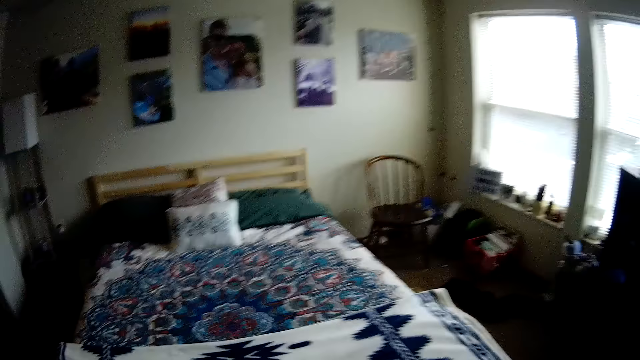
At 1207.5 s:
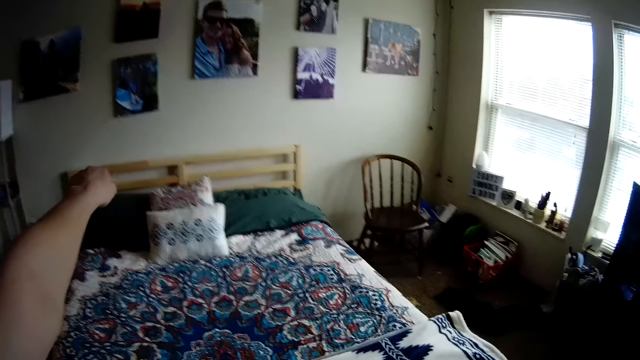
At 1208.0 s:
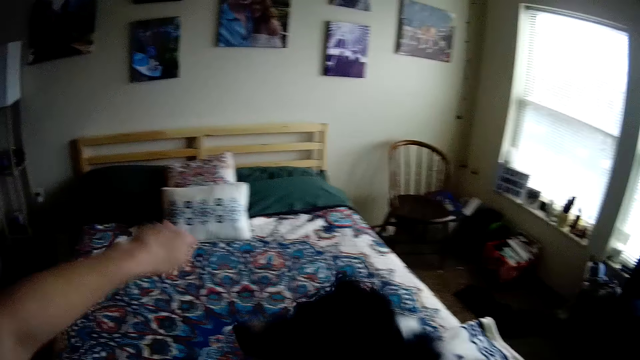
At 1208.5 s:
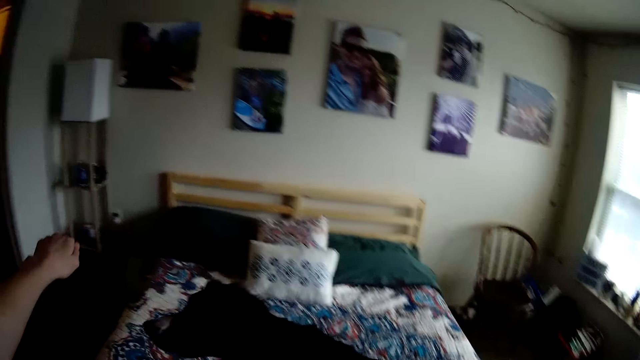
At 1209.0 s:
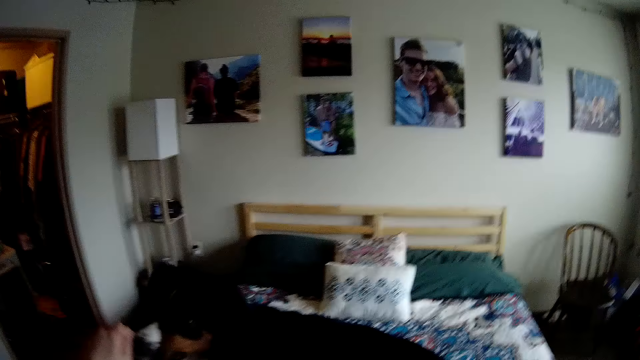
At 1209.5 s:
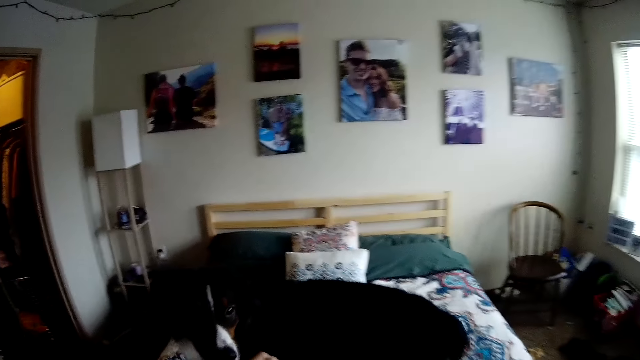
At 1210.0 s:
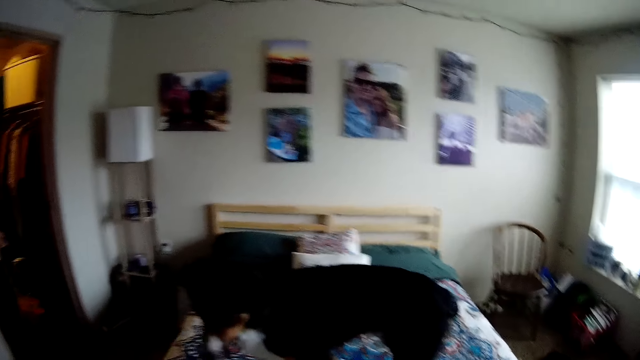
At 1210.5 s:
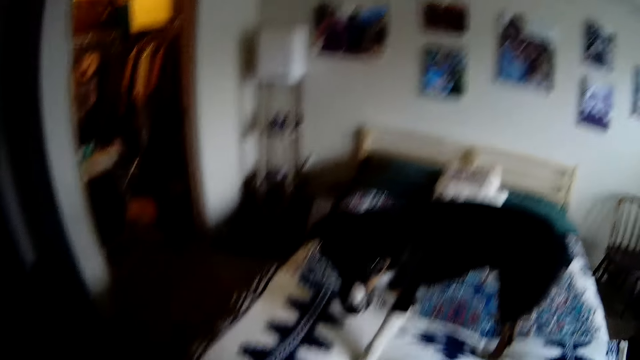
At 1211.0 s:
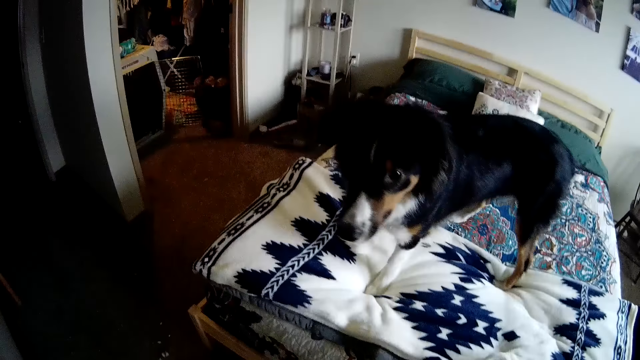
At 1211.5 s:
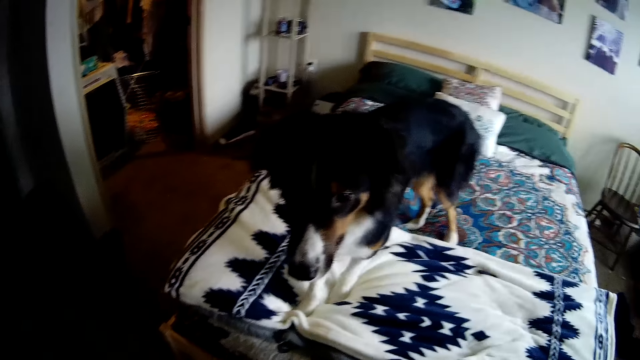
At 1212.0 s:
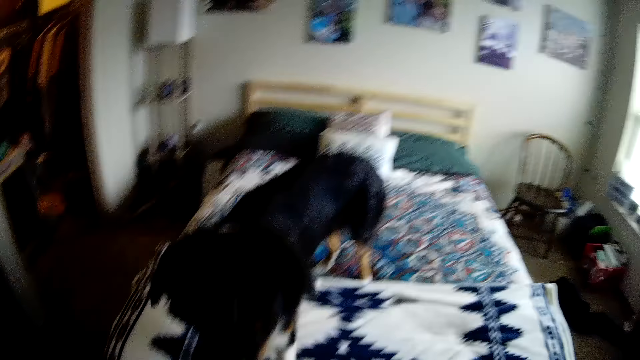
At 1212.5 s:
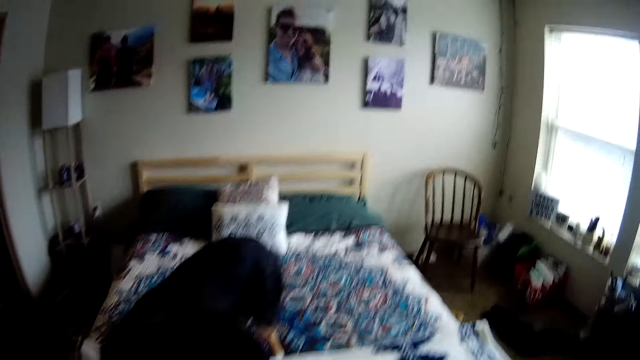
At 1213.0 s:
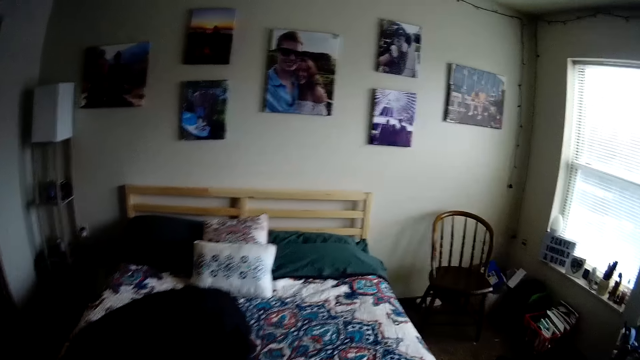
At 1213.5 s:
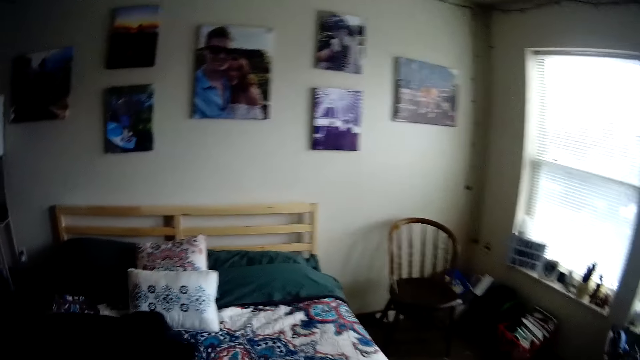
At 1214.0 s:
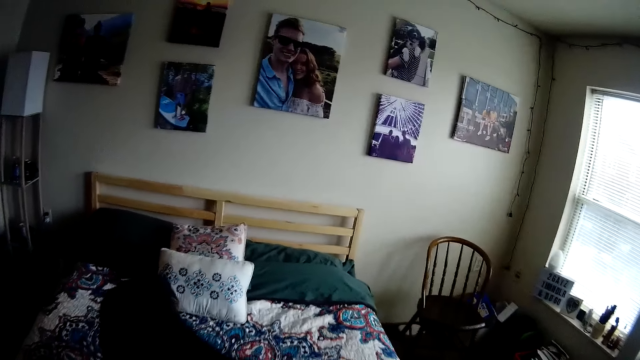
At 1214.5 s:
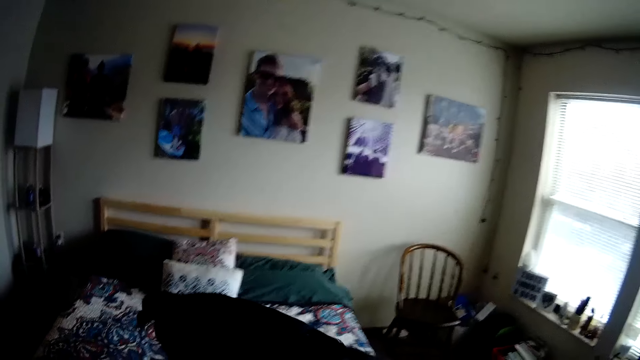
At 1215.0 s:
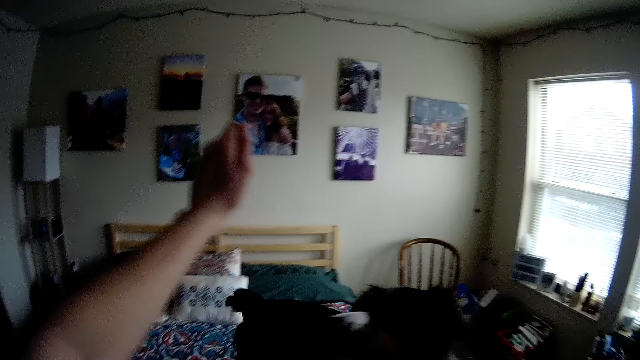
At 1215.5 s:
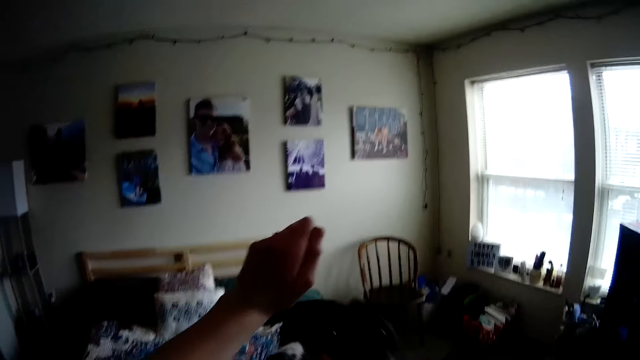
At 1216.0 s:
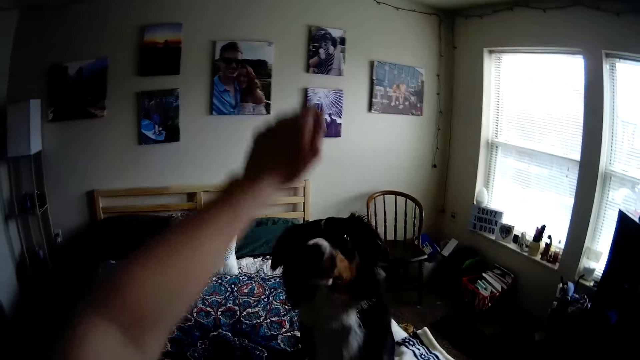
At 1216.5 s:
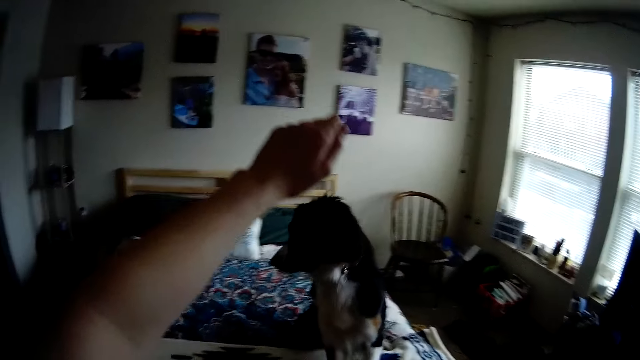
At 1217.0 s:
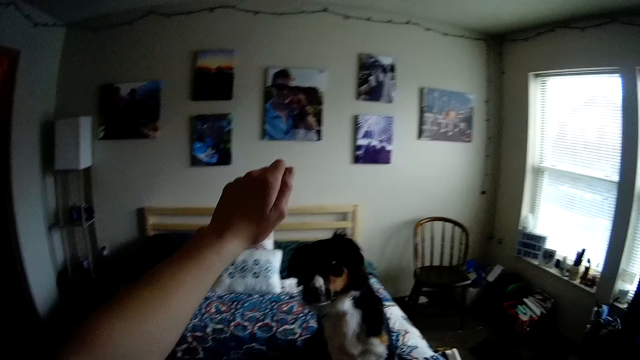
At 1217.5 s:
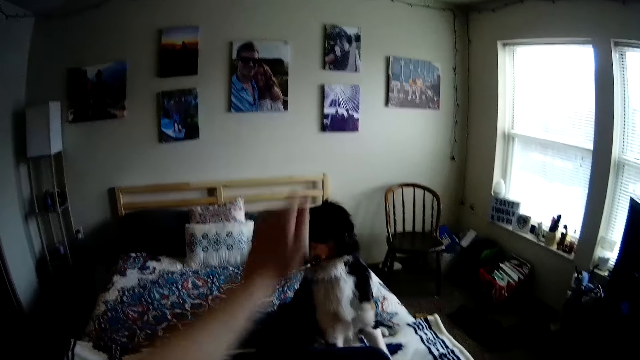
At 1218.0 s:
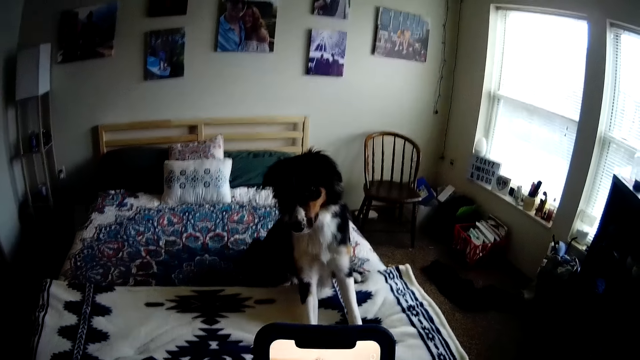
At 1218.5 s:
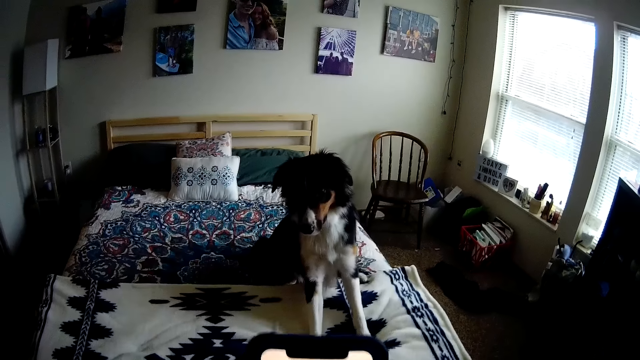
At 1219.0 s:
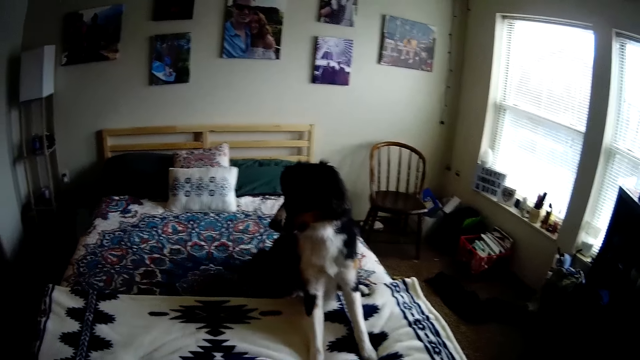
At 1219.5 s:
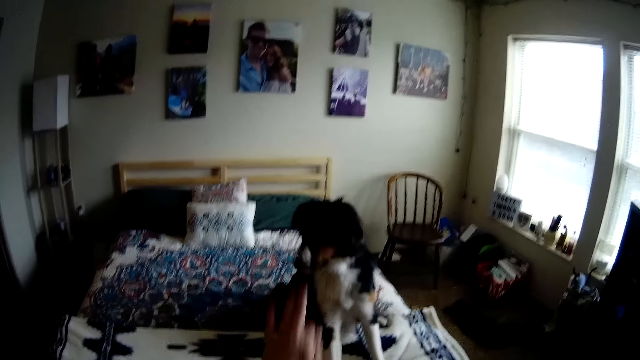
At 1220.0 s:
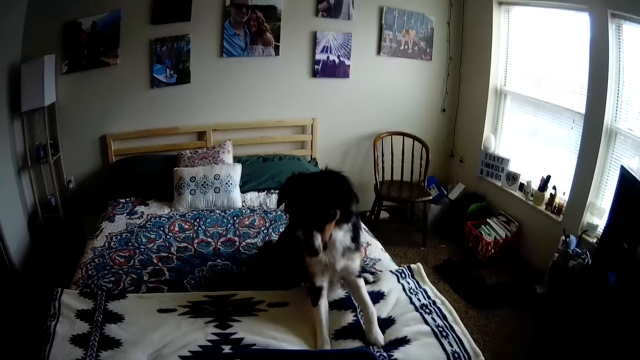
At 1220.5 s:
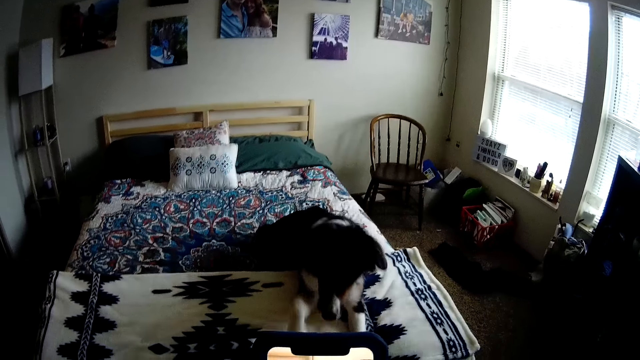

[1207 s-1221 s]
The camera wearer moves the hand over the bed. They point using the finger. They interact with the dog. They lift the hand up and put the hand down. They use the phone. They put the hand up and put the hand down. They move the hand to the dog.

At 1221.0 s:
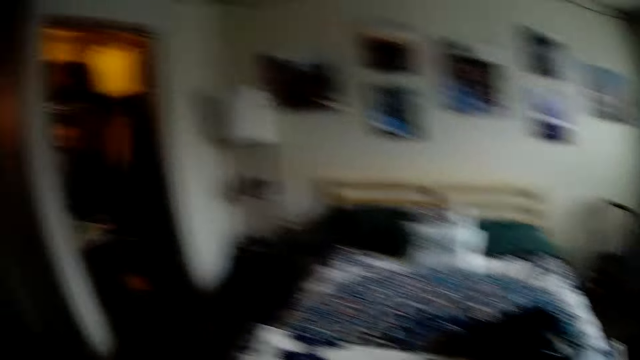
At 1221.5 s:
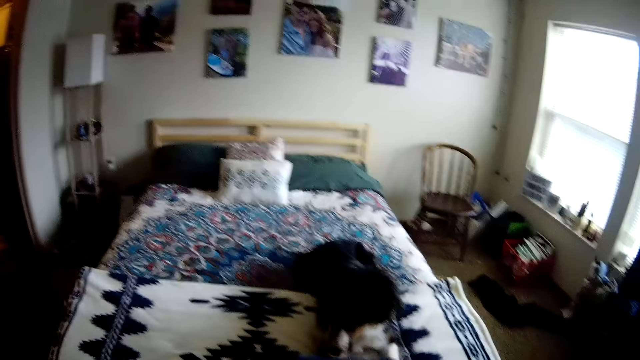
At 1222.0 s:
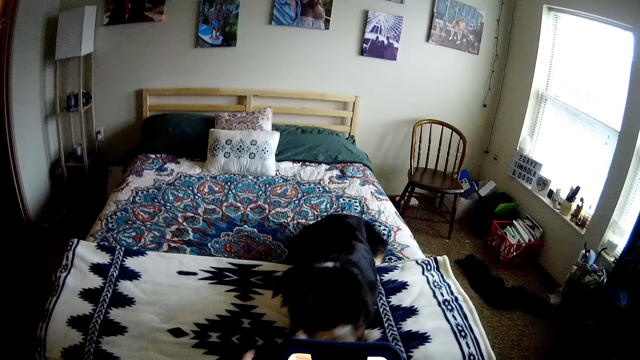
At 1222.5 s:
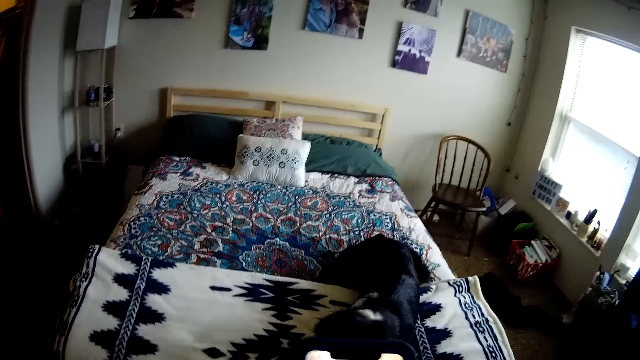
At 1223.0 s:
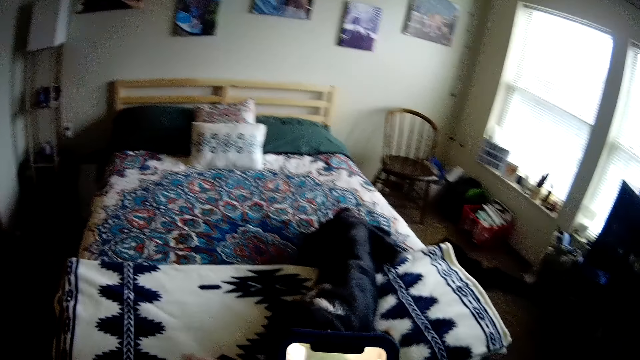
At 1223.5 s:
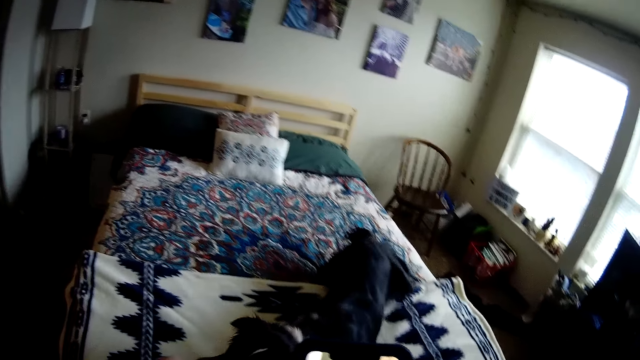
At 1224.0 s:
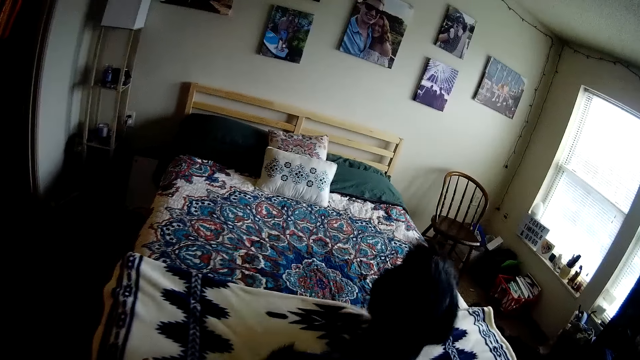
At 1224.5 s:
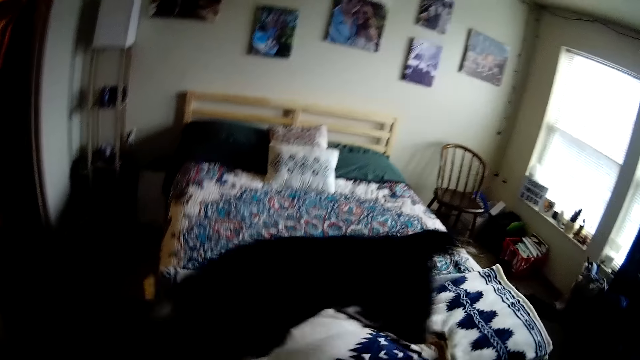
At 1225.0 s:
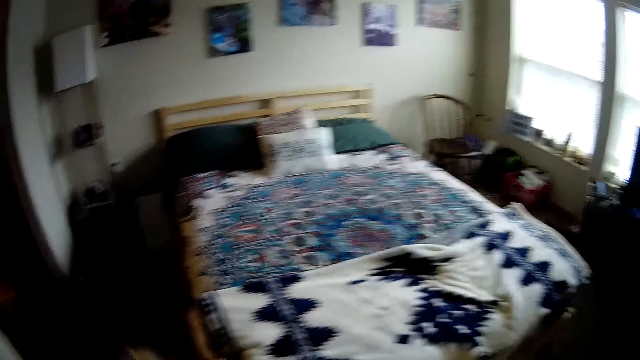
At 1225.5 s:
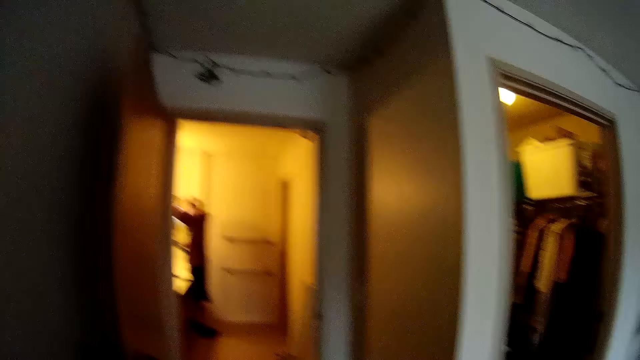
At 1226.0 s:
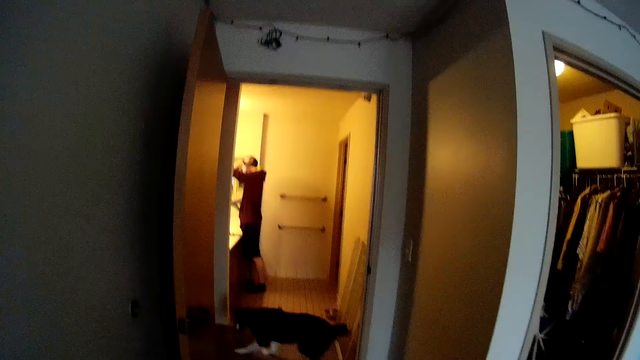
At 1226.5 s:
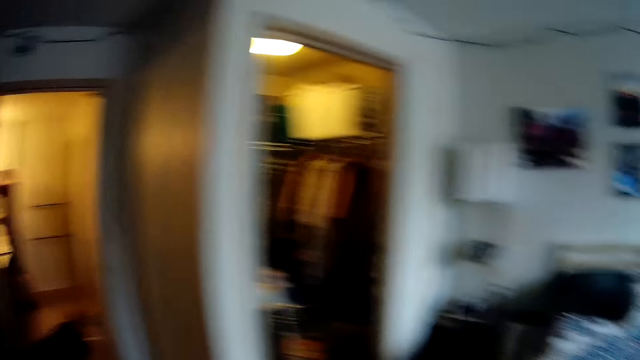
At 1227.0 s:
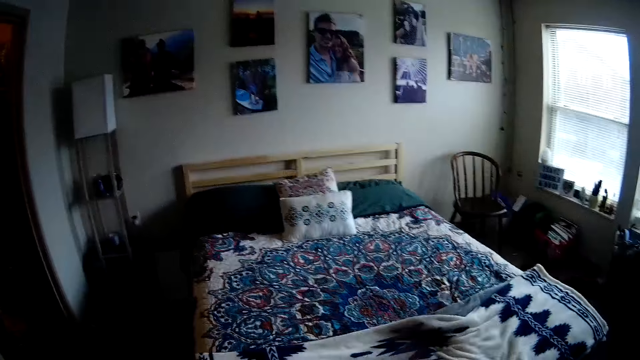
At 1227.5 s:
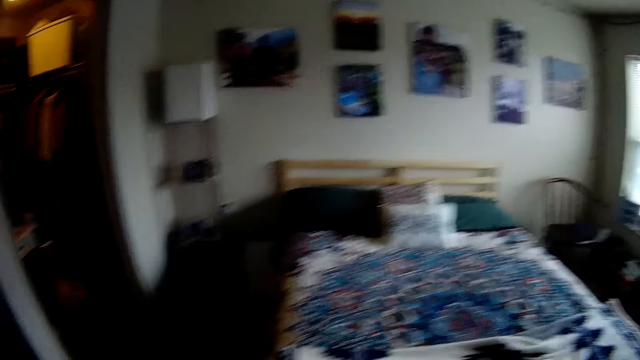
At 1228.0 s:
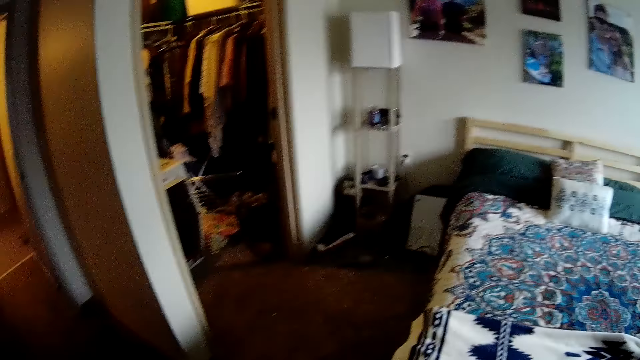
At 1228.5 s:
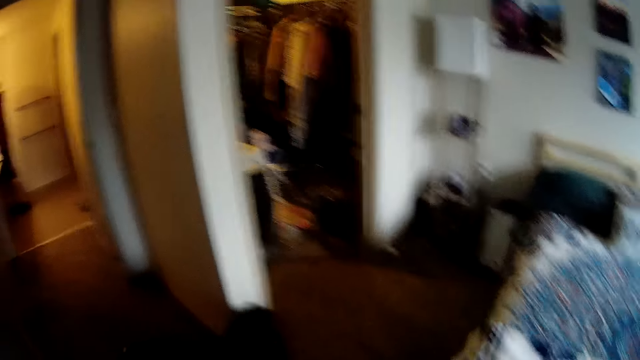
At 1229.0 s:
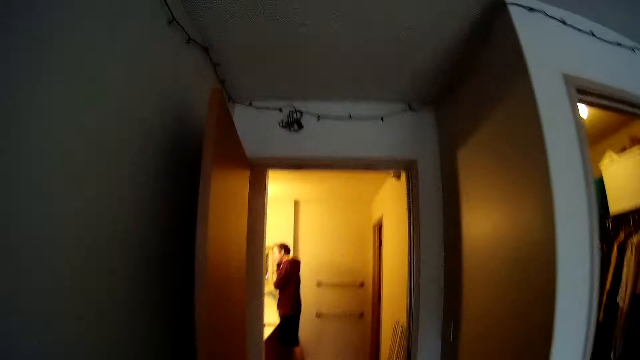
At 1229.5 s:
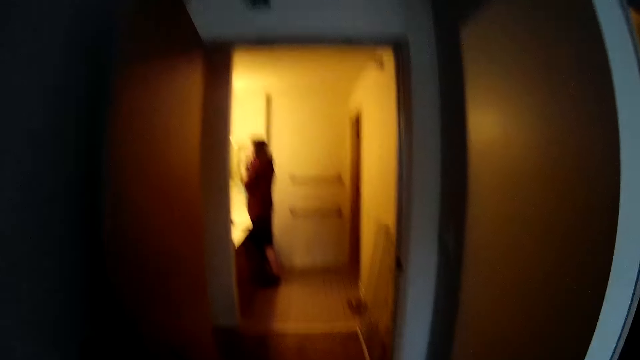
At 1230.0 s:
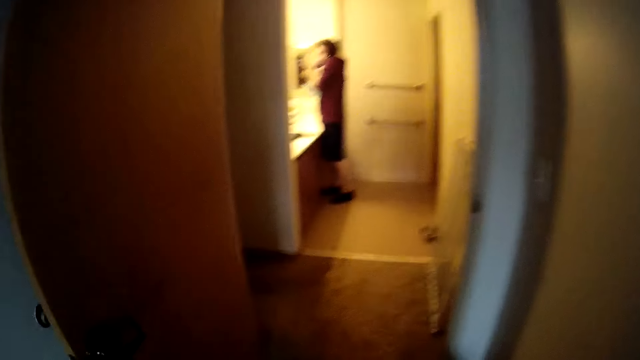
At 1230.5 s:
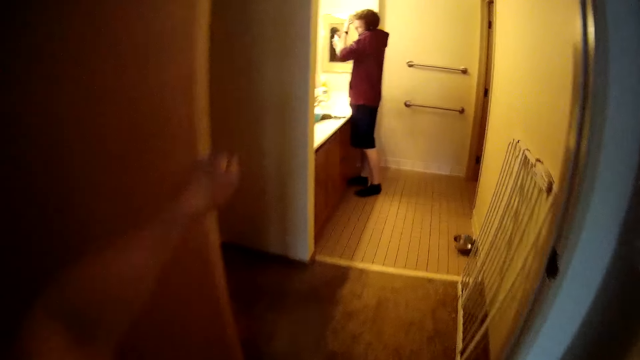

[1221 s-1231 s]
The camera wearer interacts with the dog. They look around. They look around again. A person stands at the window. The camera wearer puts the hand up. The person touches the hair. The camera wearer walks towards the living room and points at the door.
